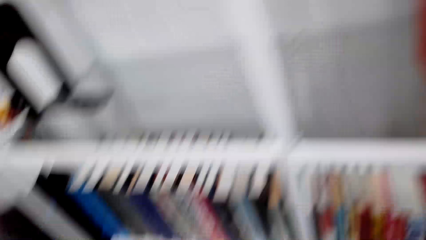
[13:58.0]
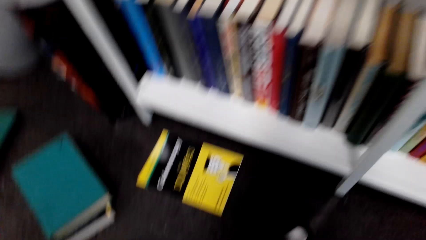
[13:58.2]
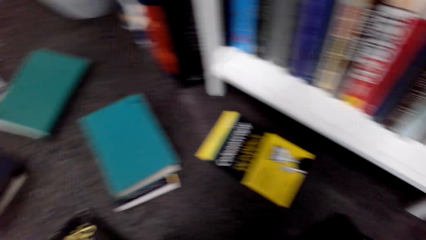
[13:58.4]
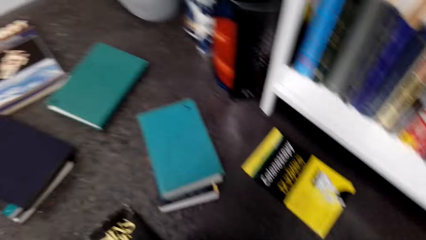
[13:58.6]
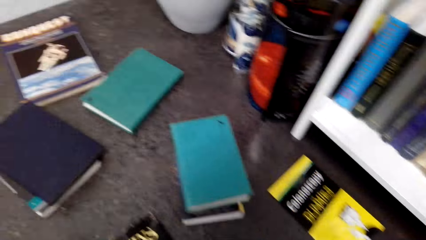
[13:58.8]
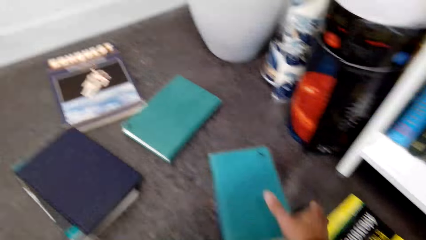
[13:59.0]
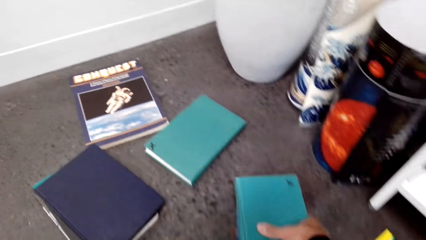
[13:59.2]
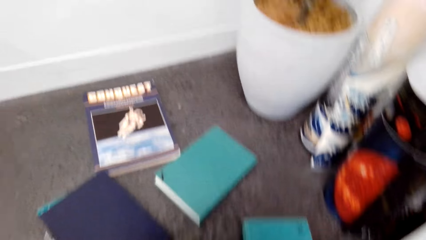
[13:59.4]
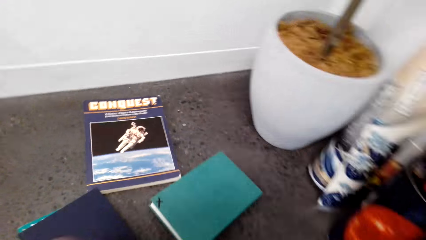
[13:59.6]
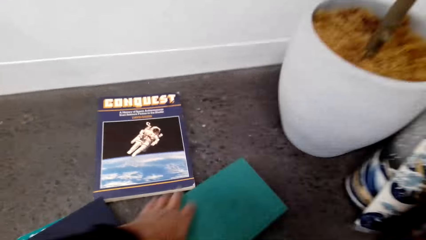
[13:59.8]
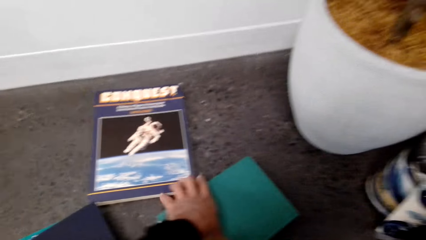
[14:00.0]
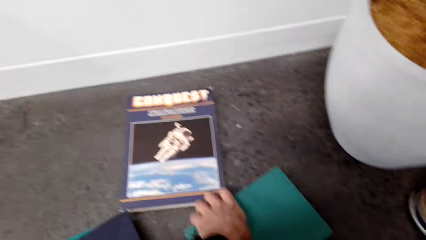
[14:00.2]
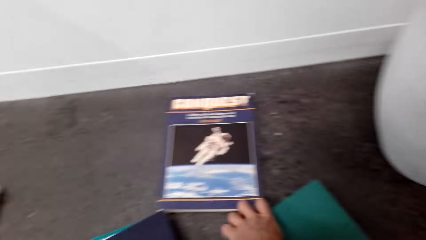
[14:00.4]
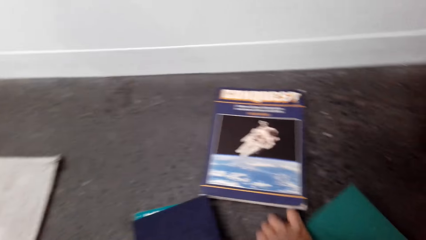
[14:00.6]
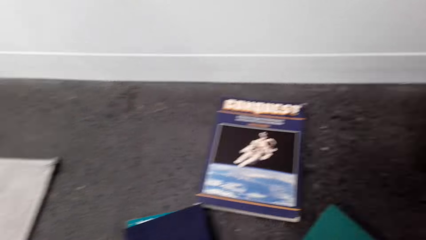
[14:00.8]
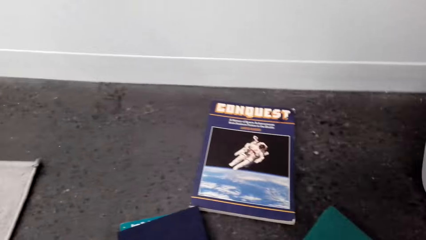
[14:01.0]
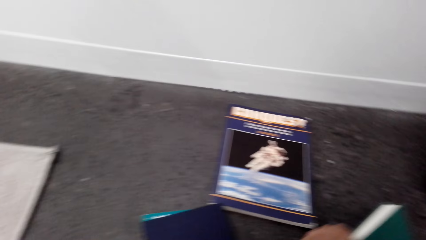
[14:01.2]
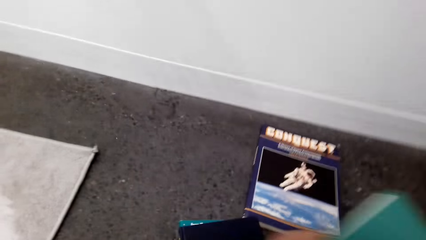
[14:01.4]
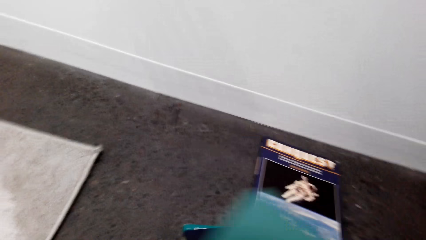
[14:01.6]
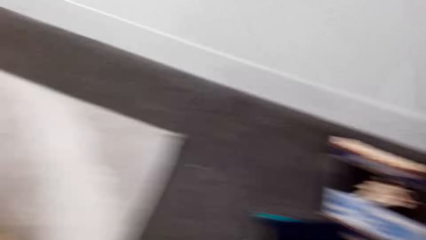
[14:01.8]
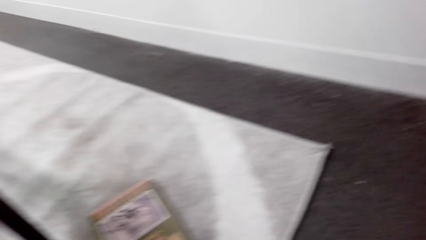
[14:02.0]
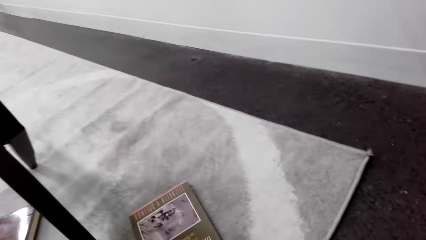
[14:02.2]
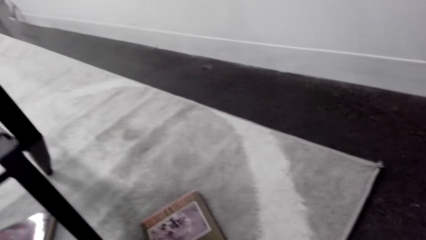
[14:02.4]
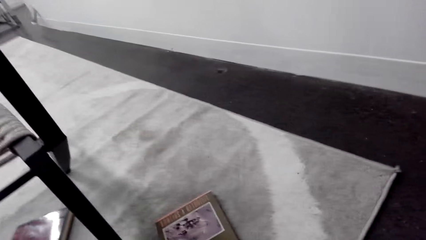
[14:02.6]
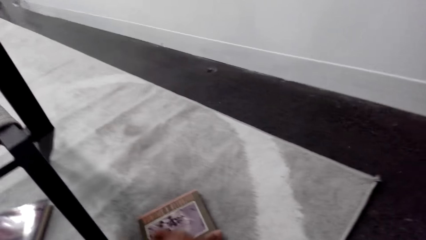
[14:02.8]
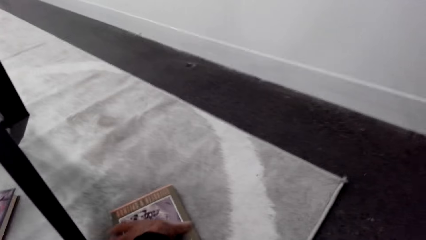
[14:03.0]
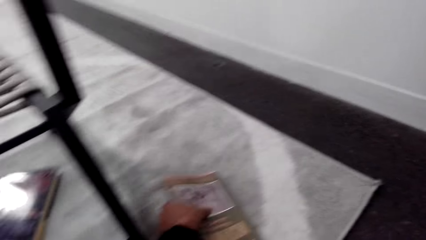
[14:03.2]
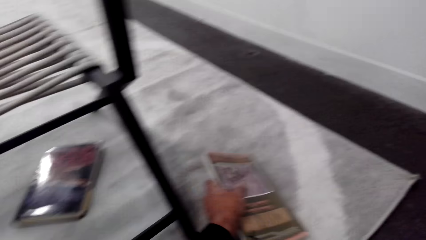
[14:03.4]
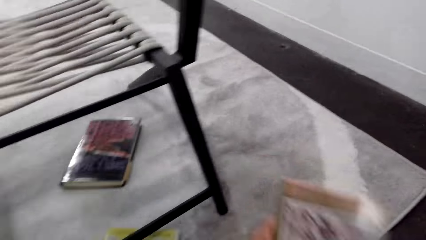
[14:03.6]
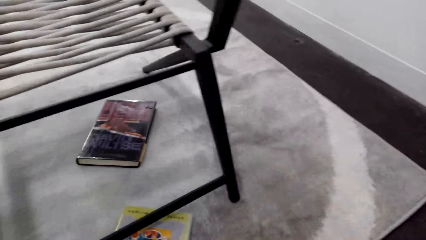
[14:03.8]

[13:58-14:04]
The camera wearer picks books. They arrange the books on the floor.

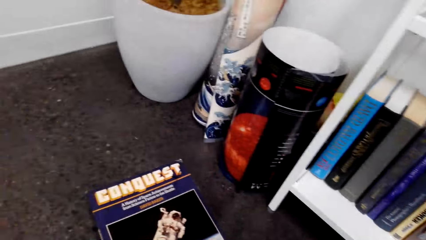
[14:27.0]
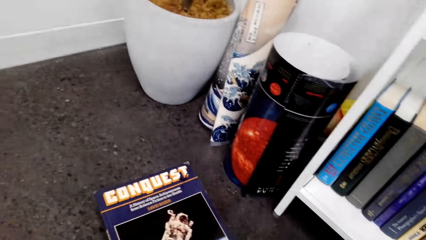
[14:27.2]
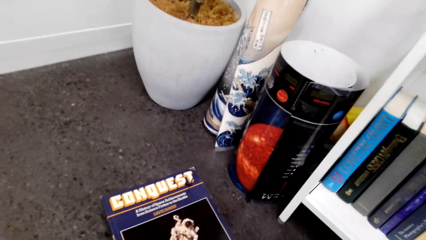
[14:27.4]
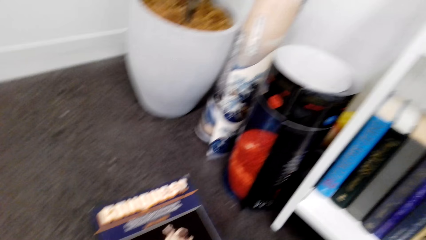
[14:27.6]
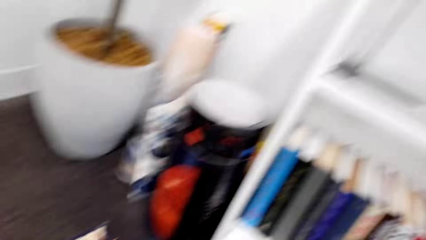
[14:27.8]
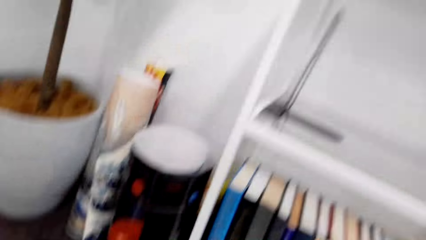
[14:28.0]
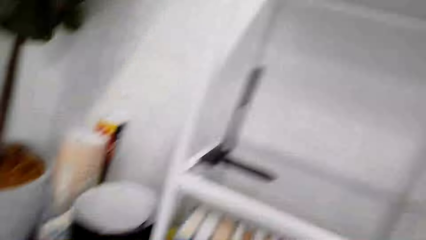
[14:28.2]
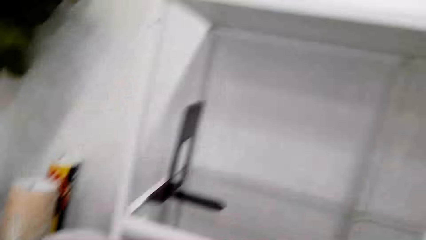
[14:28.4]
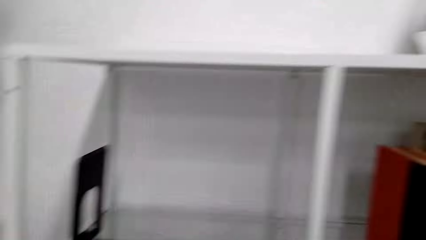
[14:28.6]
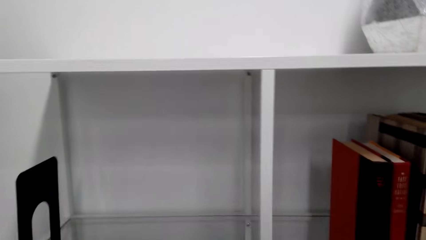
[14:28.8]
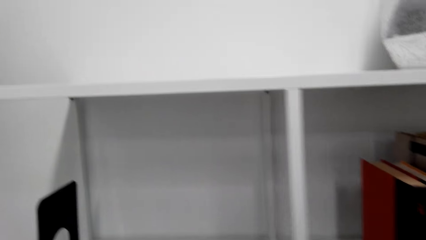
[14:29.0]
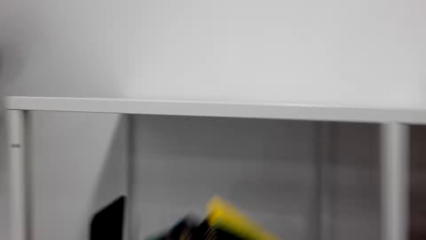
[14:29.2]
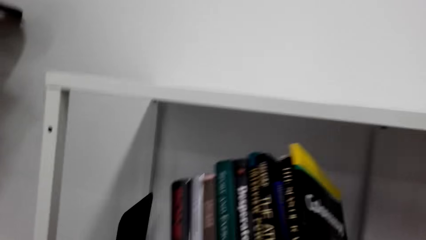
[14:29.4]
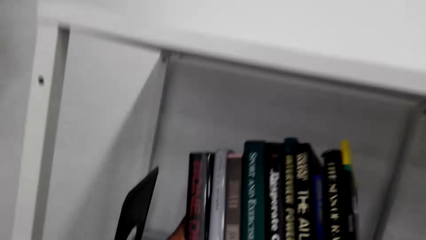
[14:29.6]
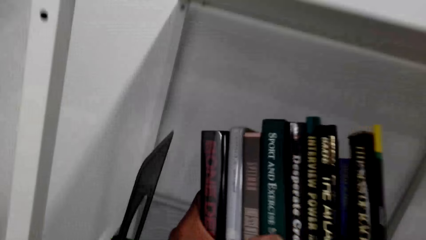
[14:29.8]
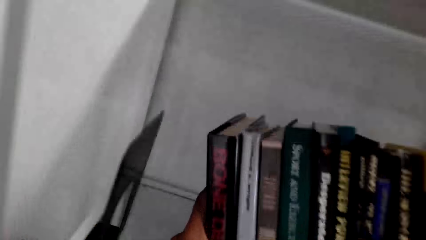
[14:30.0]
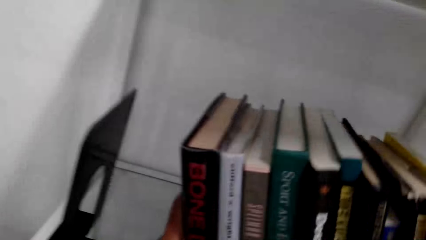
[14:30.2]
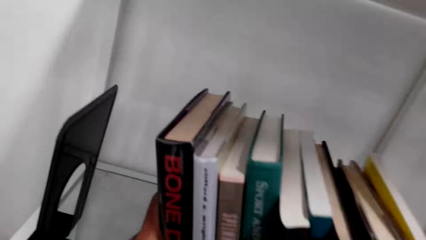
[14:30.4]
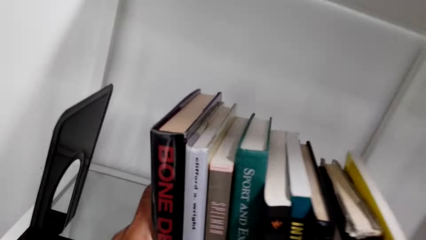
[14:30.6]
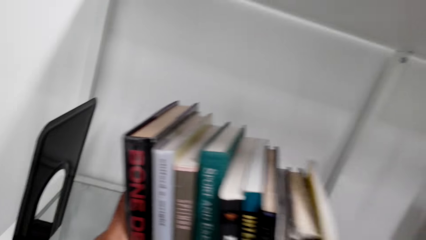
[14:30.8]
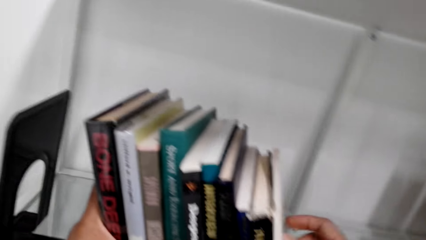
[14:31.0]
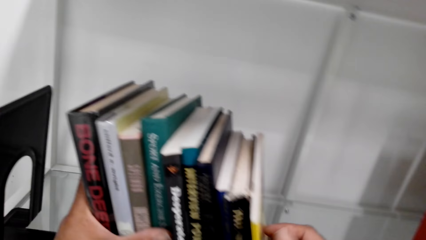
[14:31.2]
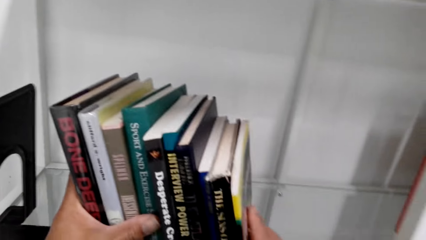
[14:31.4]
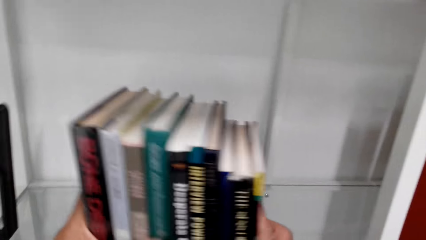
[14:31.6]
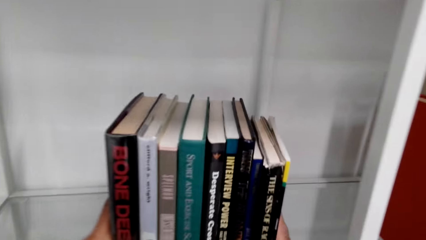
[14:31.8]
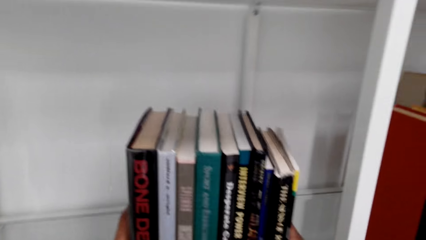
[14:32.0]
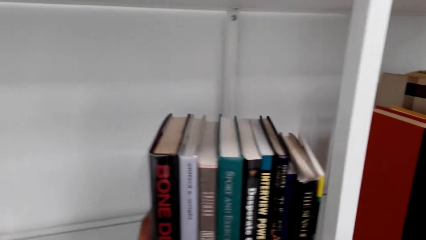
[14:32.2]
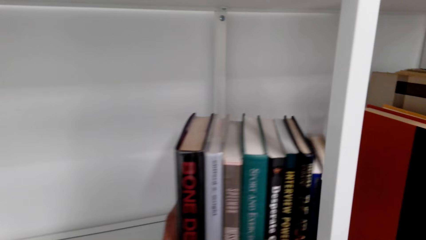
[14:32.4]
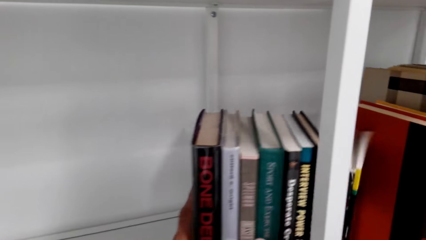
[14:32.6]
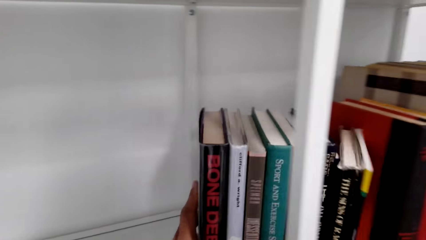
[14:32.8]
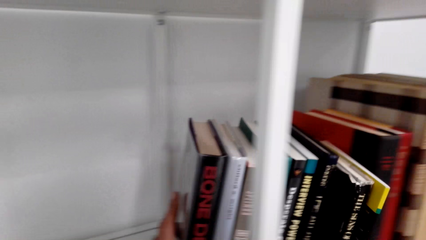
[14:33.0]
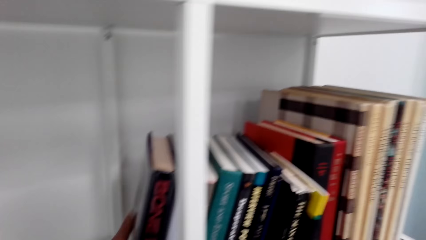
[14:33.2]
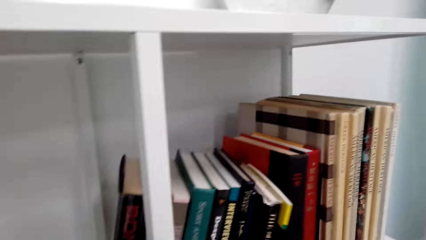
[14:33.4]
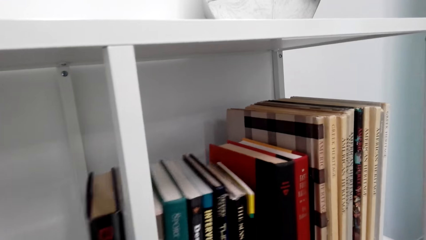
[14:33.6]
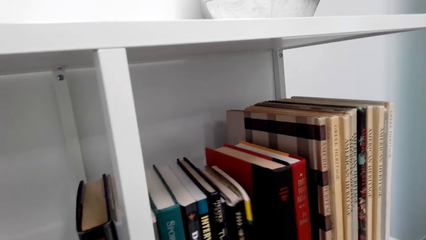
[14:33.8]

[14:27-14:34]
The camera wearer arranges books on the book shelf.
